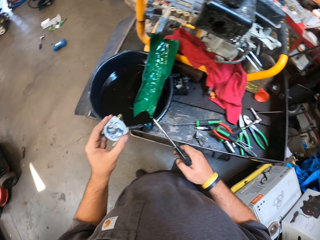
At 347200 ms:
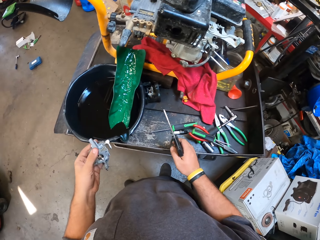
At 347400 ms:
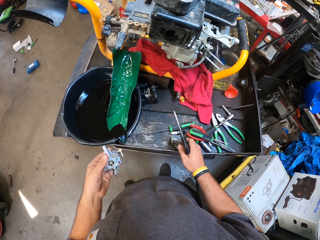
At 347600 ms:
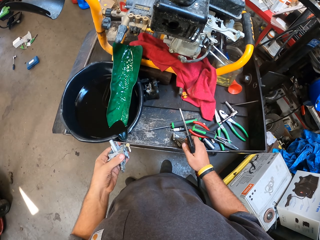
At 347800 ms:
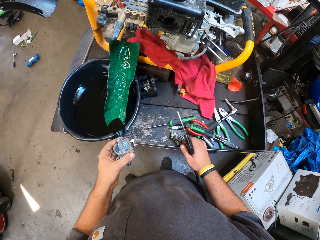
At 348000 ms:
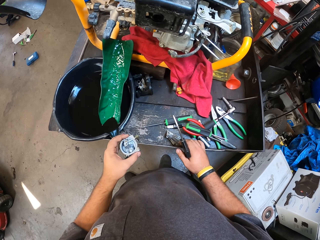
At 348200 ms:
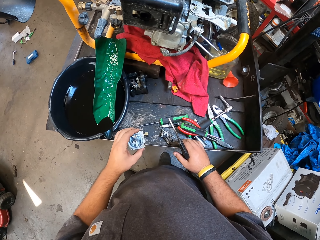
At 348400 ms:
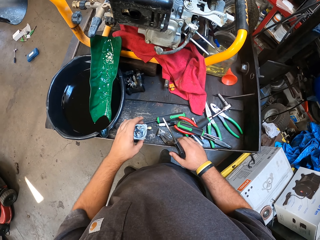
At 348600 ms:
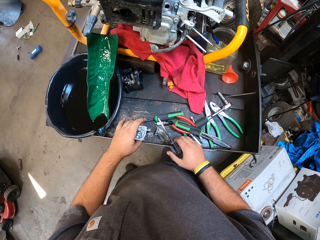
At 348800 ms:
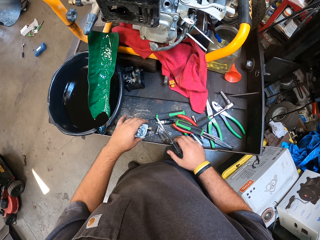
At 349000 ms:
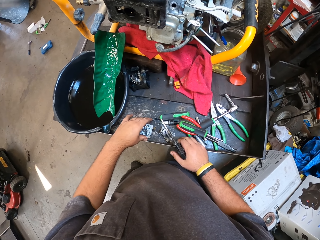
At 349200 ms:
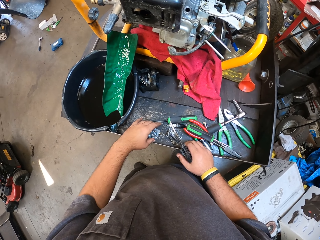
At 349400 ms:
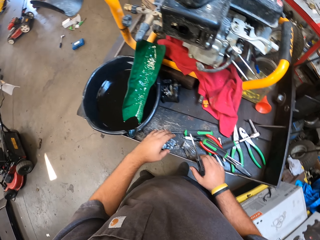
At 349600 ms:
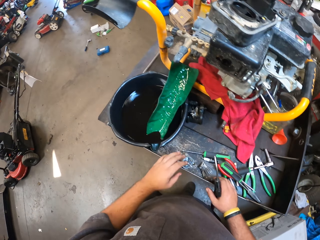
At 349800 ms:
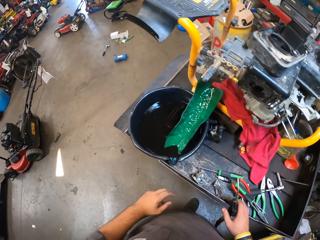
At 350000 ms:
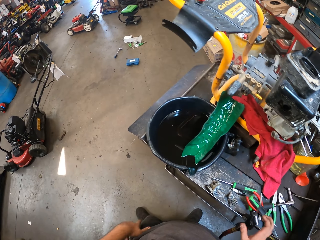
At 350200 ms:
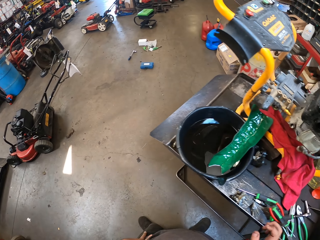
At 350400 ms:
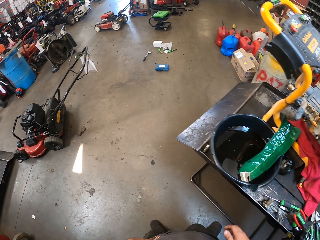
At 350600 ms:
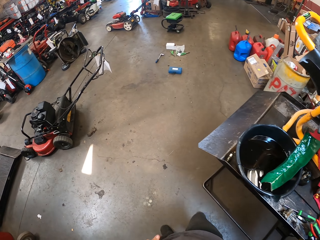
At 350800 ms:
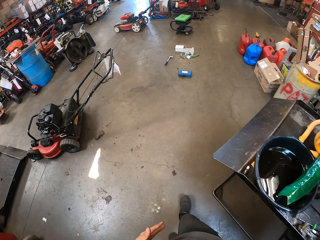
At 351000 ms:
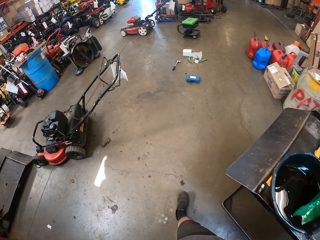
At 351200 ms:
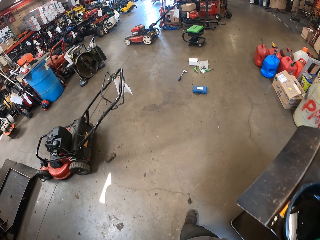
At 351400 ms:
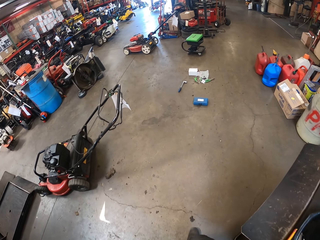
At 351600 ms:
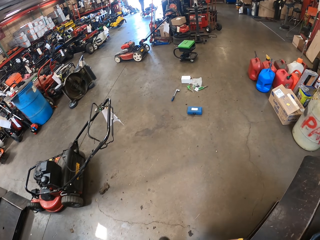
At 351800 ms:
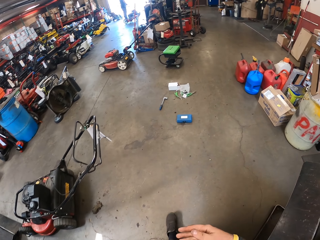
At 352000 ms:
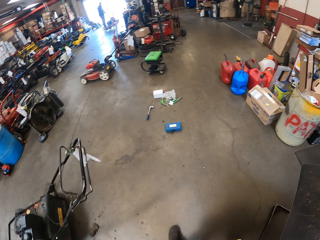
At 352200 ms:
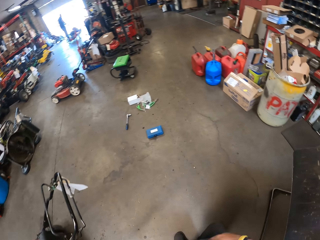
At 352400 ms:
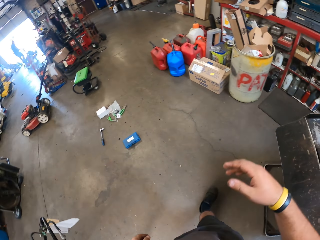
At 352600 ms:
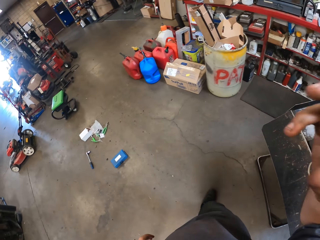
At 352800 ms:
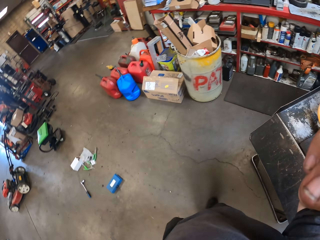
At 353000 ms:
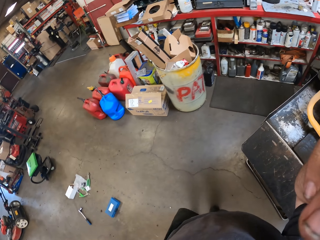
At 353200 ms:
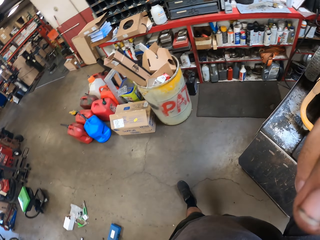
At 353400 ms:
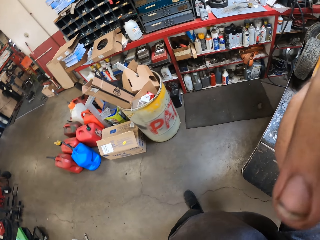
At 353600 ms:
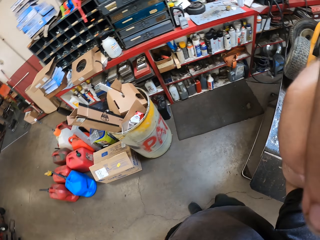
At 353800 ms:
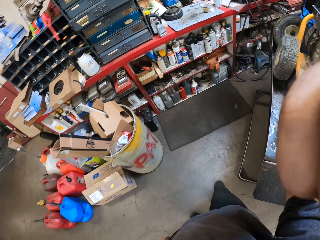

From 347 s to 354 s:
The camera wearer hangs the electric air pump on the work table. They put the carburetor on the work table. They walk around the garage. They adjust the camera.
